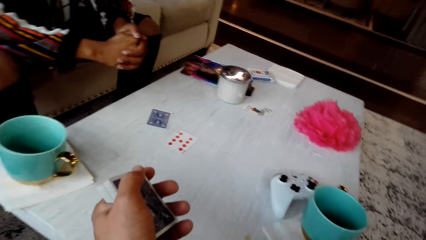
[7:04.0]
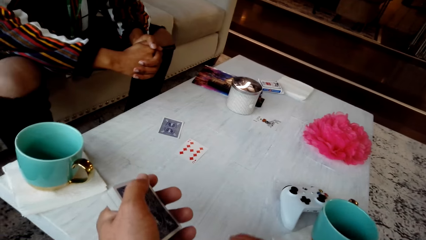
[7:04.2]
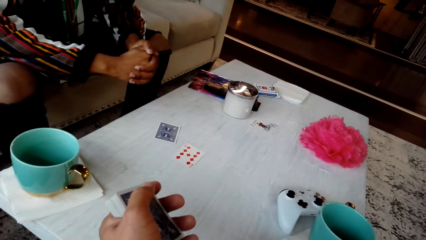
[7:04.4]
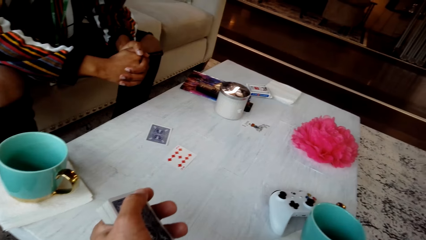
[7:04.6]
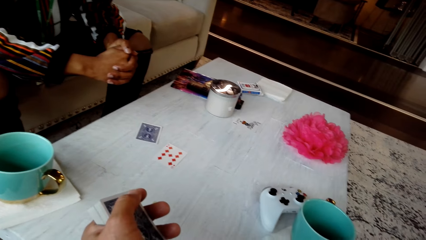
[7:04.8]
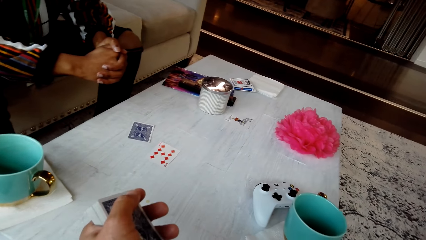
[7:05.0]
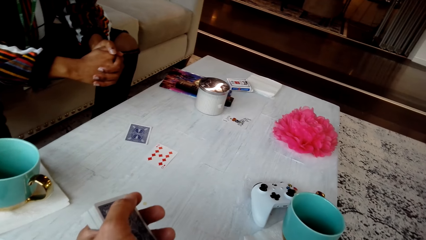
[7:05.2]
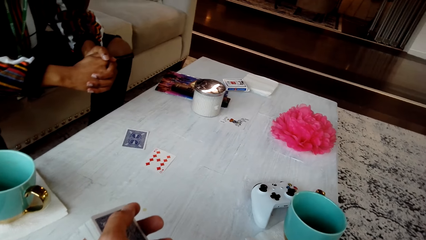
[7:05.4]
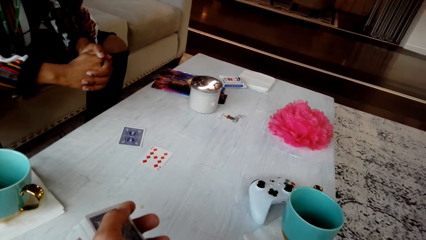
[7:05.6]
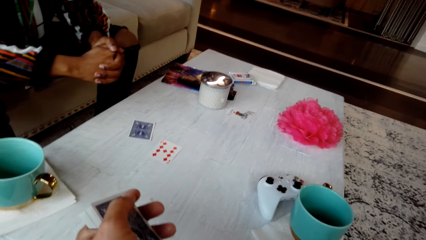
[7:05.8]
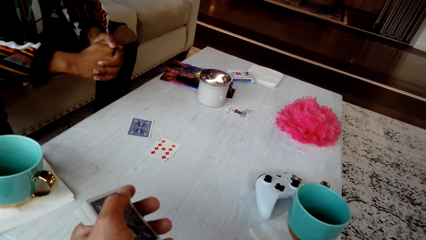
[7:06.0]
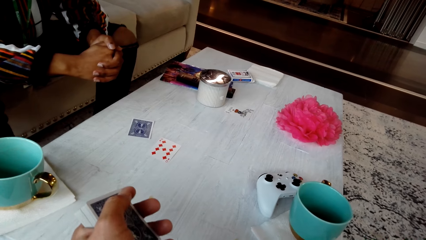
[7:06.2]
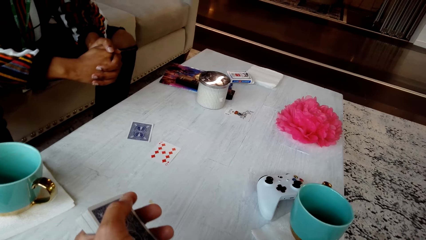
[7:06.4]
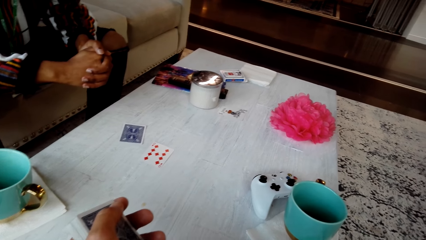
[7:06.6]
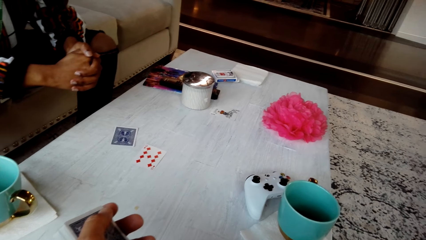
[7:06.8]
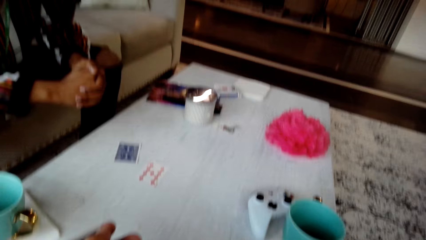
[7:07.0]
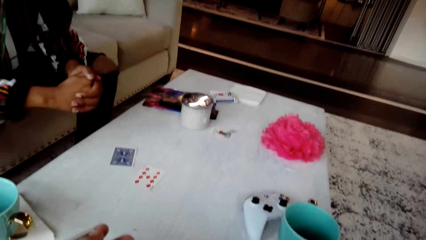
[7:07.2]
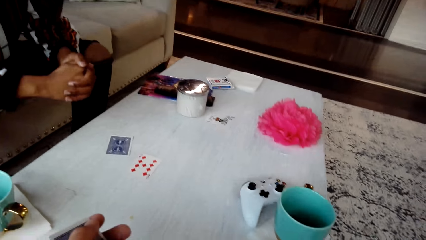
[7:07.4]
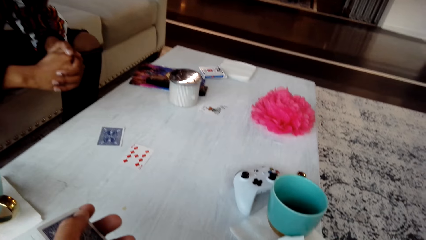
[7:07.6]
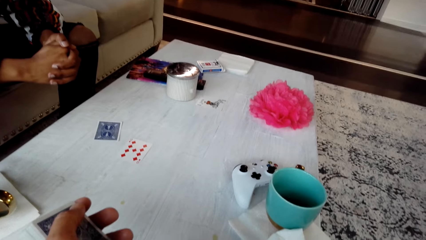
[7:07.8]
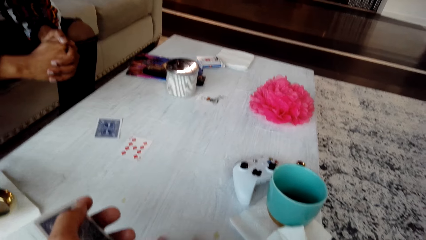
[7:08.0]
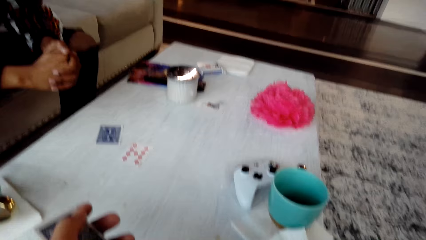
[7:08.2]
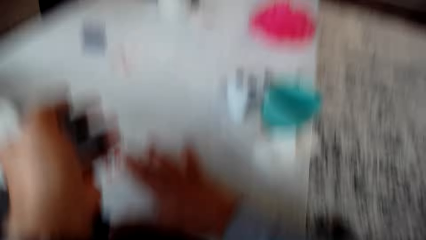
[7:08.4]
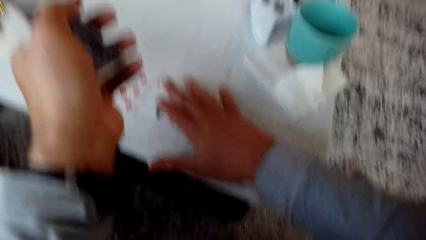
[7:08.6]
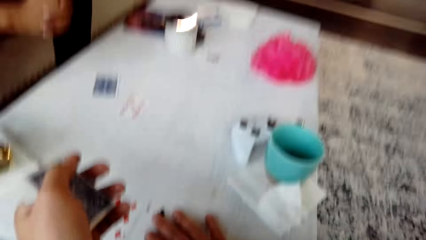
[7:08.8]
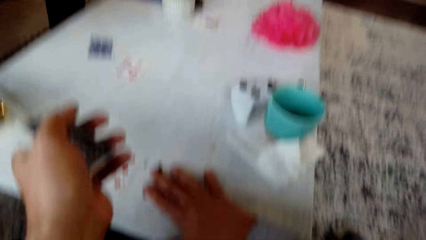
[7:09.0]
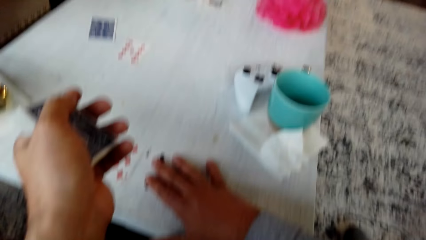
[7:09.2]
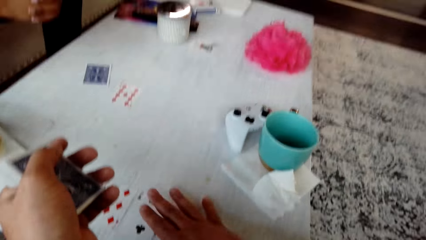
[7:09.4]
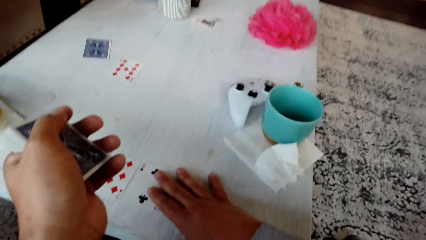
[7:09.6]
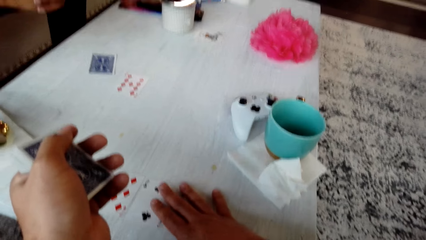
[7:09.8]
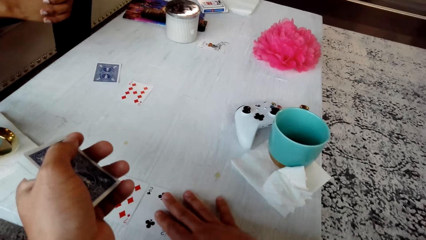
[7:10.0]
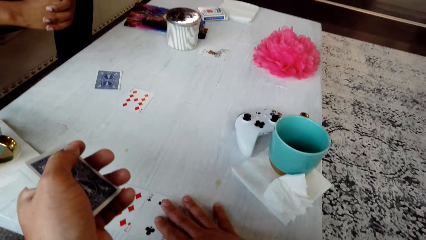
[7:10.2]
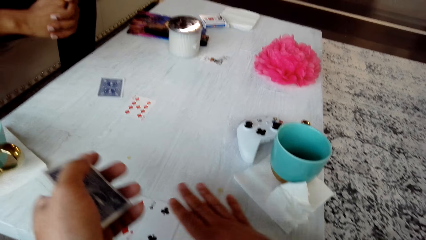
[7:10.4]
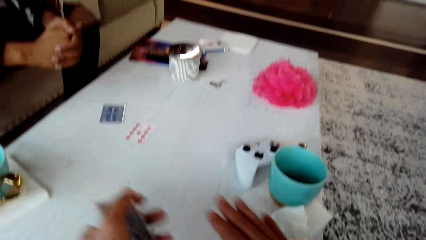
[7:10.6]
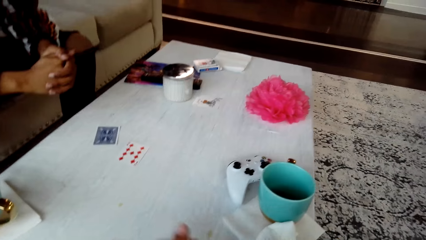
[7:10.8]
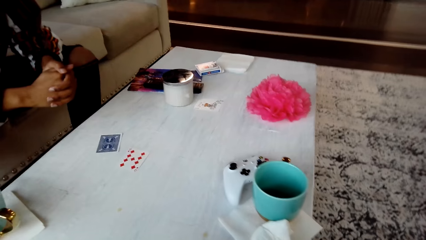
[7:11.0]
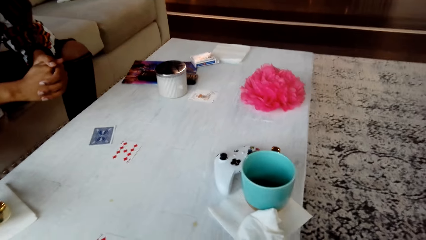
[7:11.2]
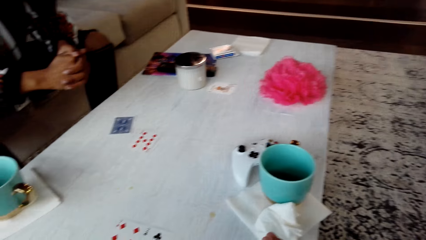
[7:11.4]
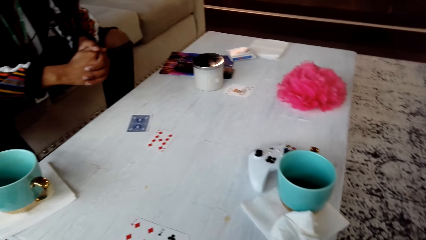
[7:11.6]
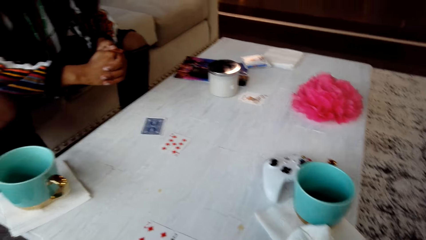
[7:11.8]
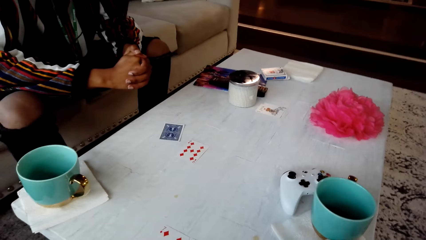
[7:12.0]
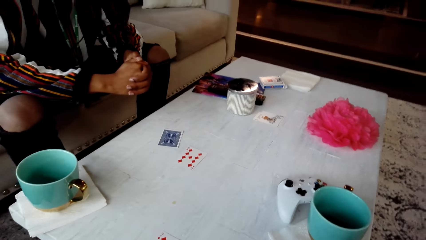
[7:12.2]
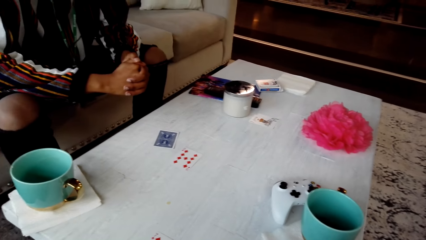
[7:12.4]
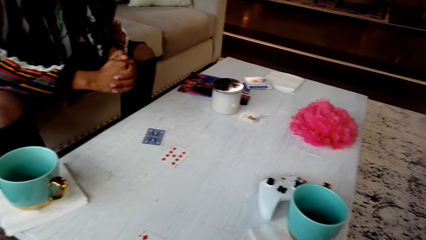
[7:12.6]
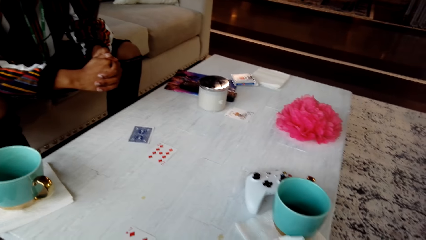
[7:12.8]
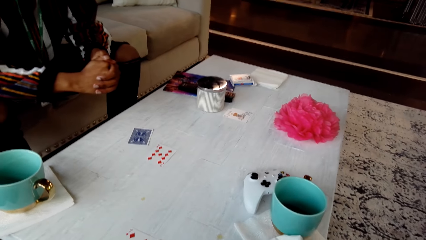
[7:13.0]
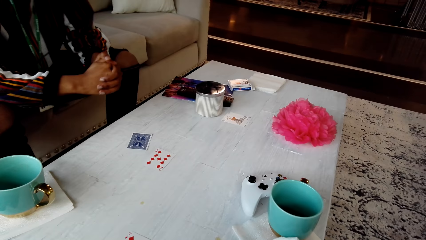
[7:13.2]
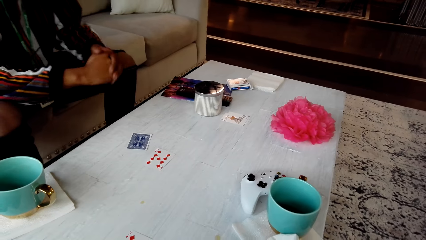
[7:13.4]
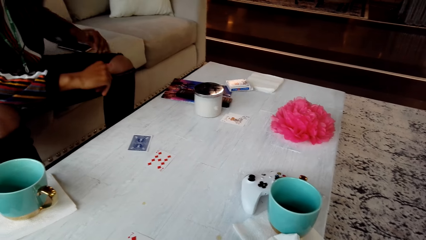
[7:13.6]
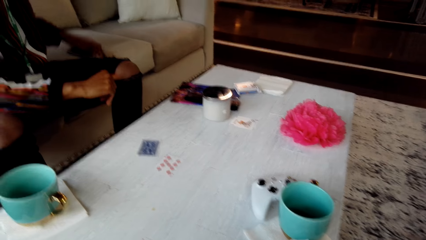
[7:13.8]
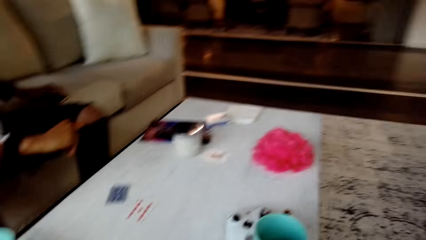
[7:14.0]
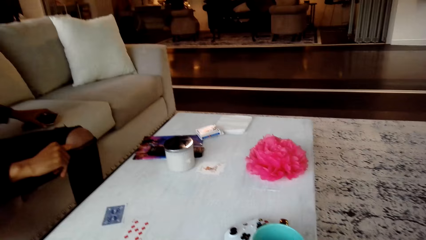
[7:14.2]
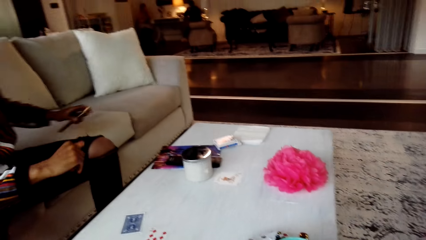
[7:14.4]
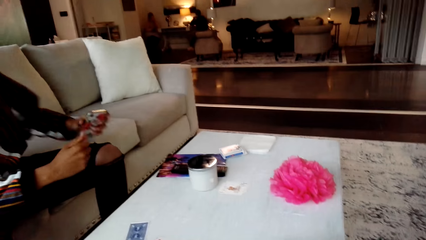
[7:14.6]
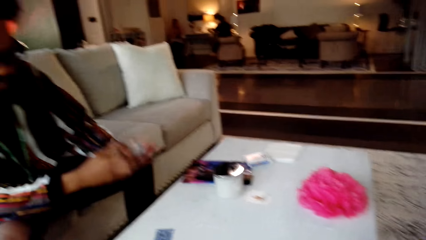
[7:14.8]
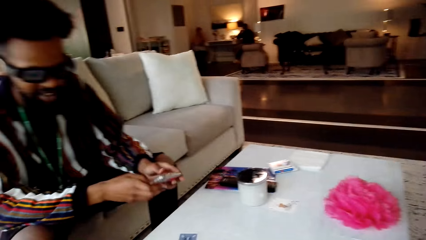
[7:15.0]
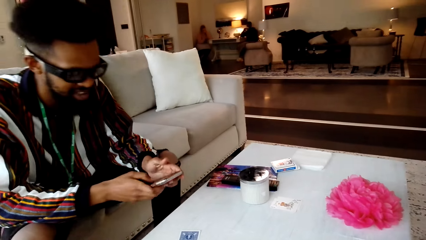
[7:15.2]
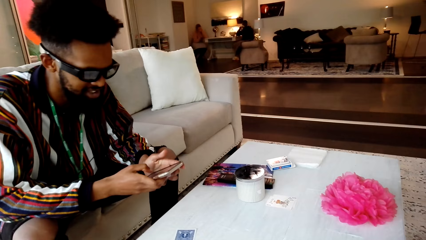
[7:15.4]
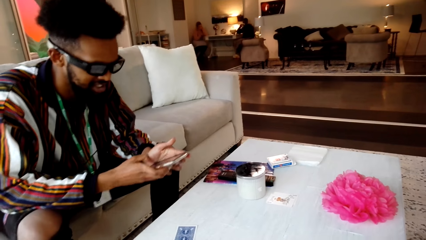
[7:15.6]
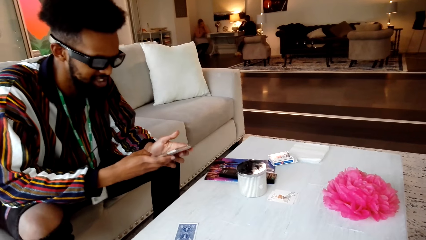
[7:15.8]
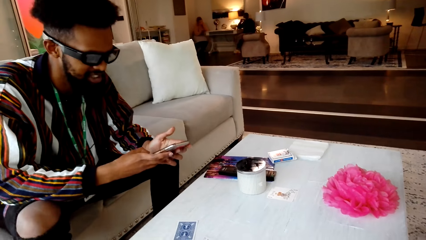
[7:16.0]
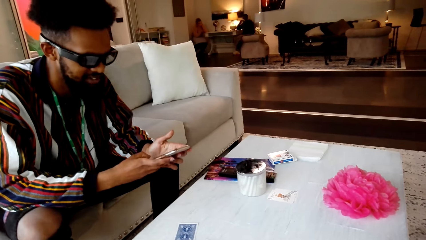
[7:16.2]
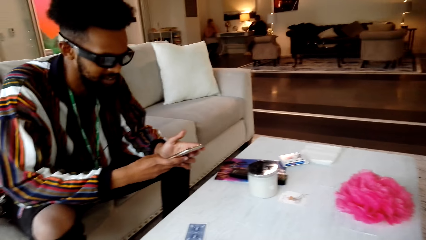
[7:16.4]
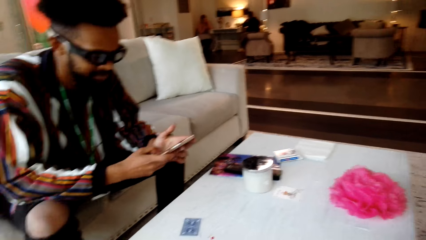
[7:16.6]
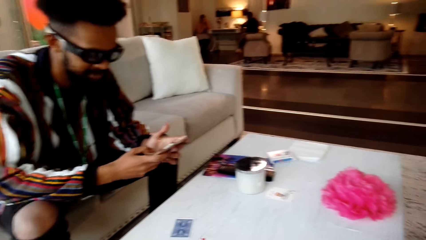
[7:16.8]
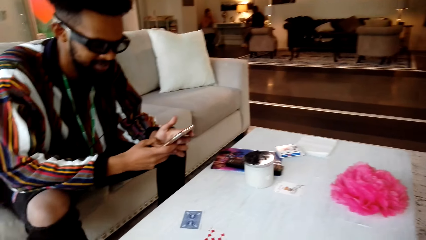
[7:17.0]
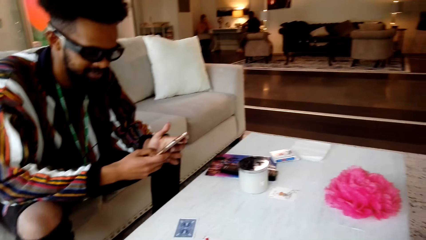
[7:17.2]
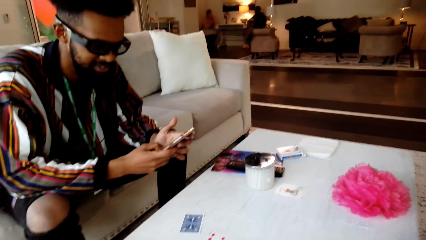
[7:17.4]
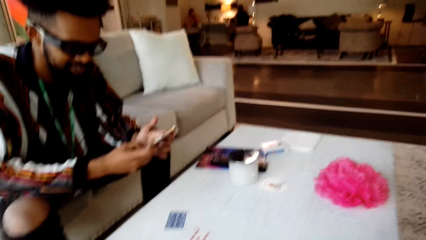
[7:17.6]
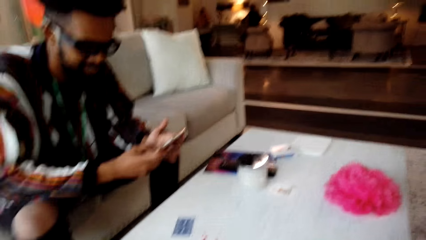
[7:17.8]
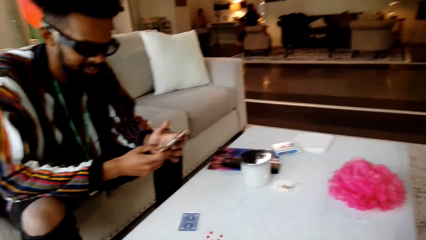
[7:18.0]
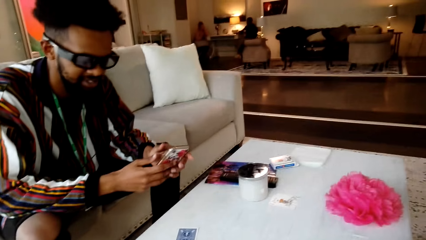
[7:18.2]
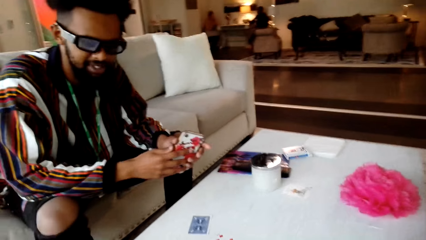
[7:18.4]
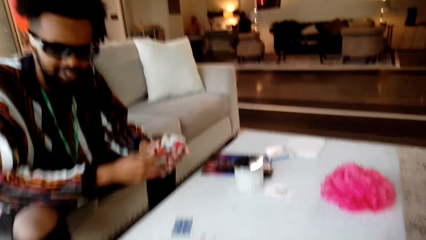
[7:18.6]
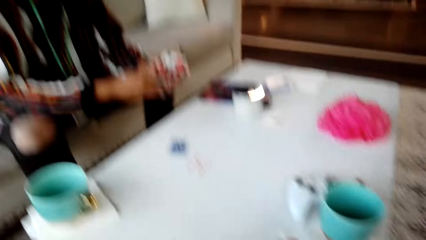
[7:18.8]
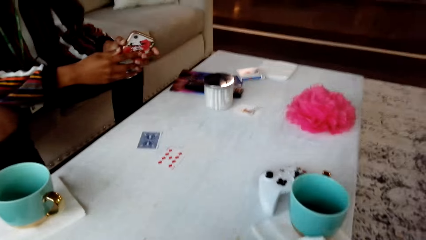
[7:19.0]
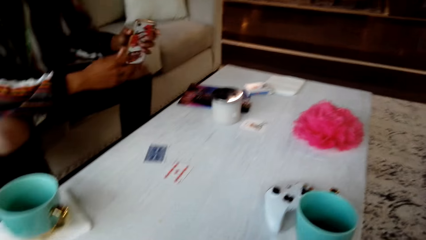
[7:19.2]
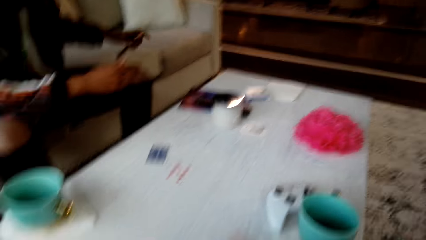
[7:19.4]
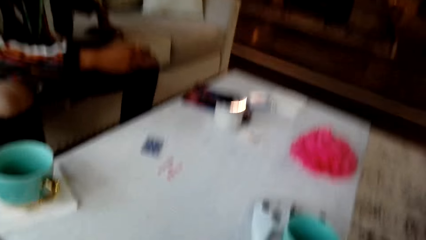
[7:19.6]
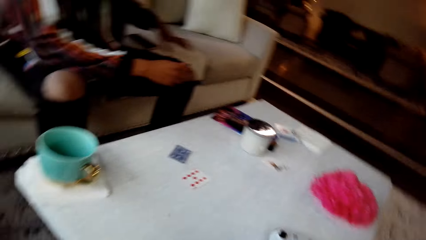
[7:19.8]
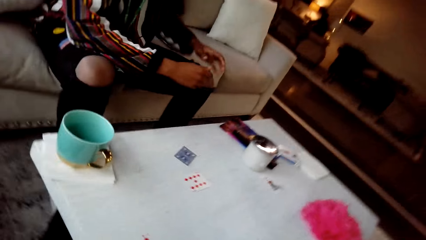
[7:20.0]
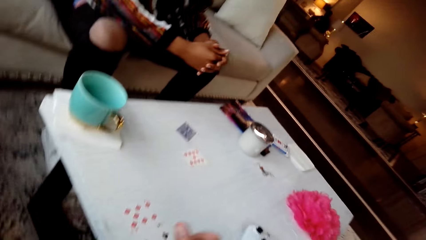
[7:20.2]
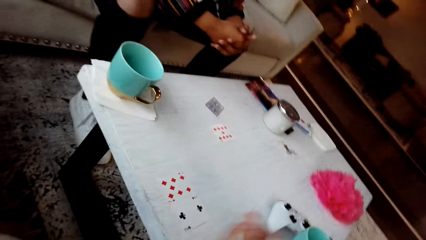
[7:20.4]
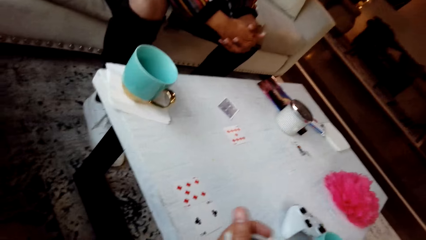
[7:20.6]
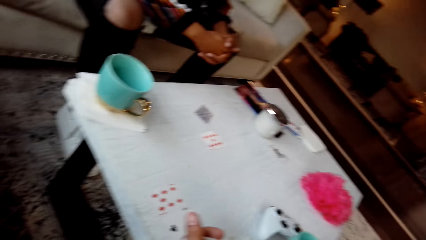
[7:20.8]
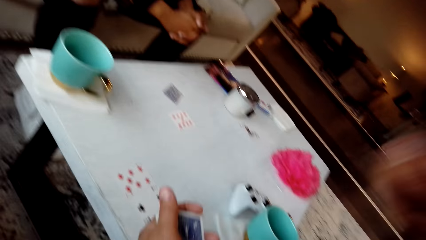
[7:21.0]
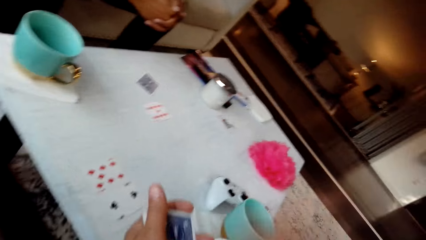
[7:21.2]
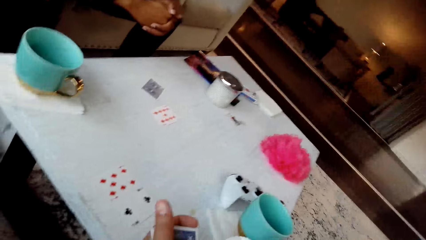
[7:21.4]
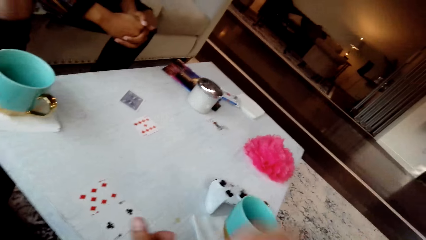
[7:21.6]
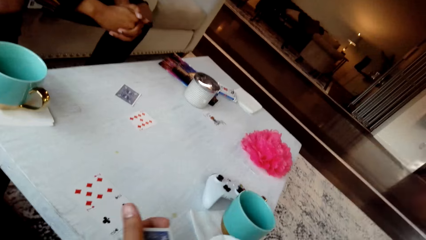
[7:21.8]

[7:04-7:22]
The camera wearer holds cards. They touch the cards on the table. They converse with a man. The man picks up a phone from the chair, uses the phone and looks at the phone. The camera wearer converses with the man. The man places the phone on the table.
